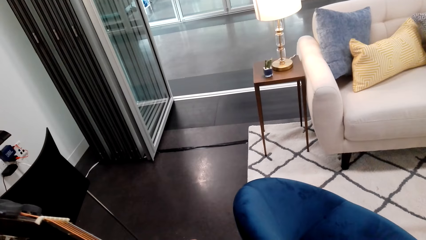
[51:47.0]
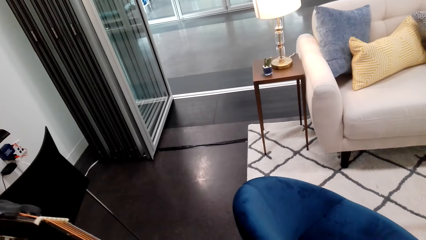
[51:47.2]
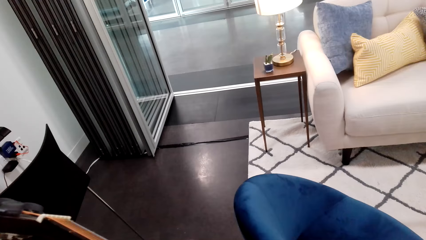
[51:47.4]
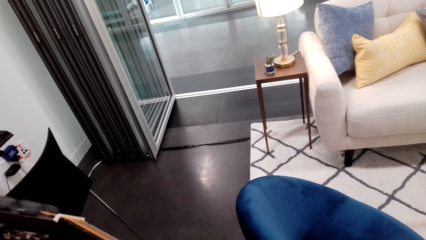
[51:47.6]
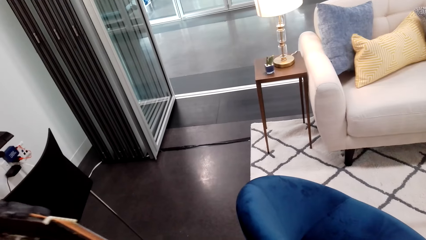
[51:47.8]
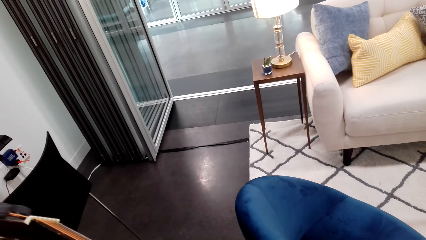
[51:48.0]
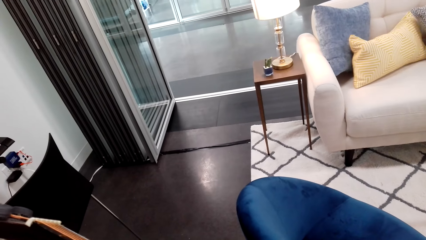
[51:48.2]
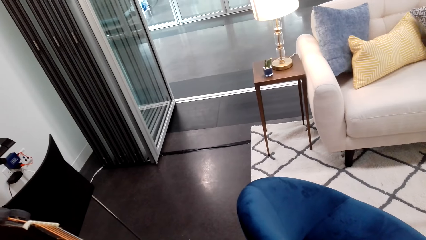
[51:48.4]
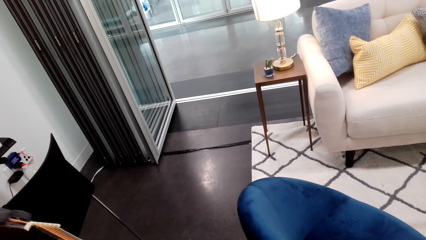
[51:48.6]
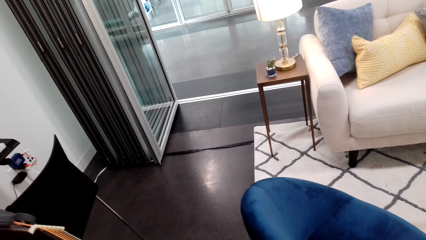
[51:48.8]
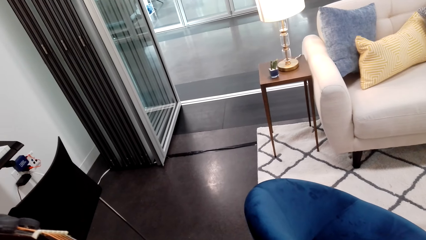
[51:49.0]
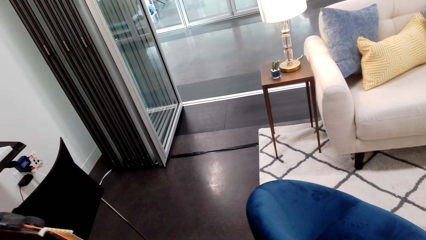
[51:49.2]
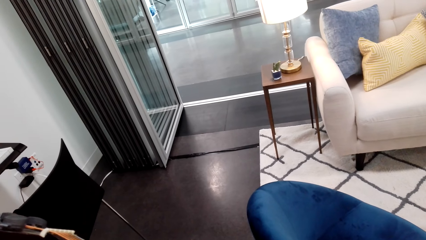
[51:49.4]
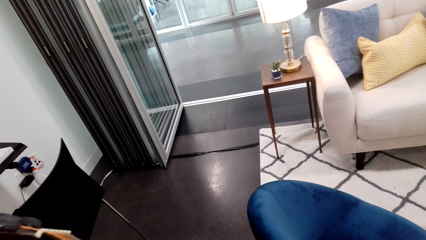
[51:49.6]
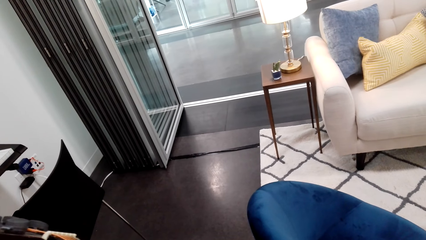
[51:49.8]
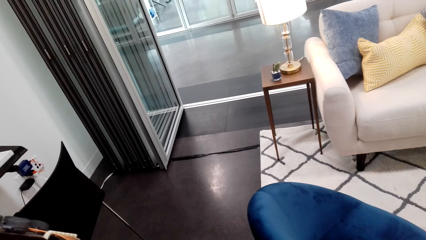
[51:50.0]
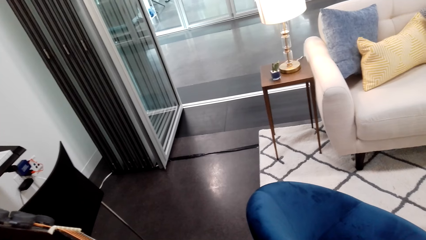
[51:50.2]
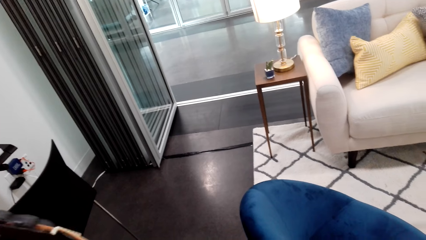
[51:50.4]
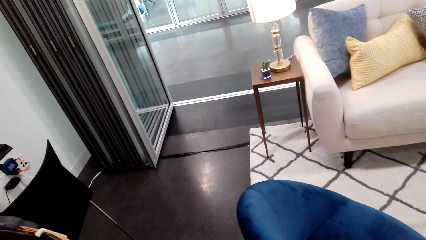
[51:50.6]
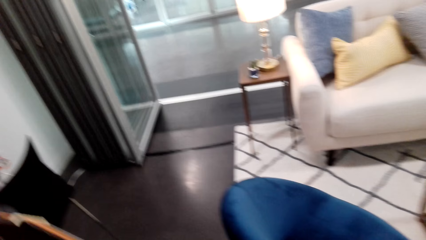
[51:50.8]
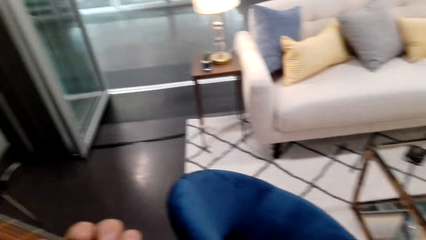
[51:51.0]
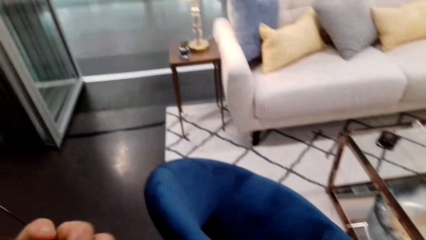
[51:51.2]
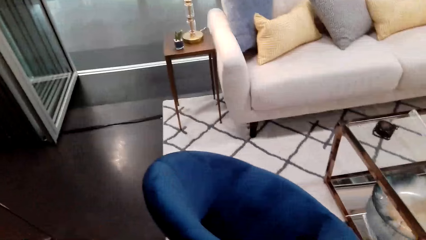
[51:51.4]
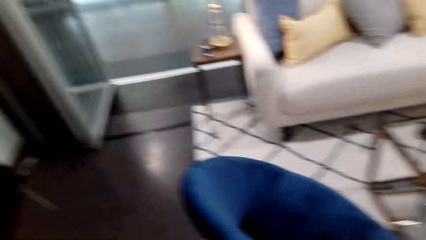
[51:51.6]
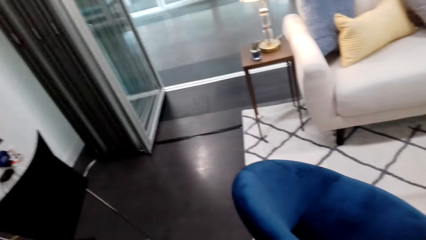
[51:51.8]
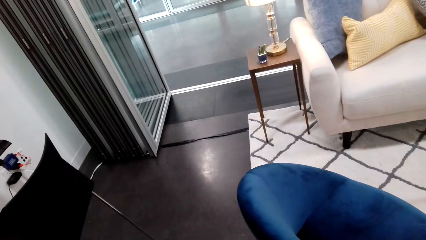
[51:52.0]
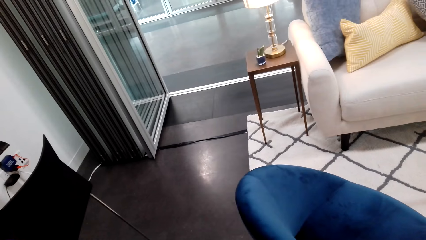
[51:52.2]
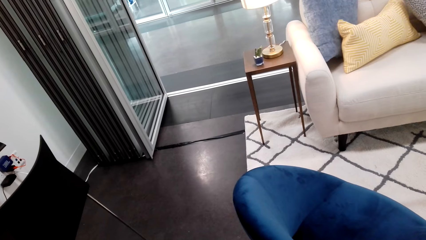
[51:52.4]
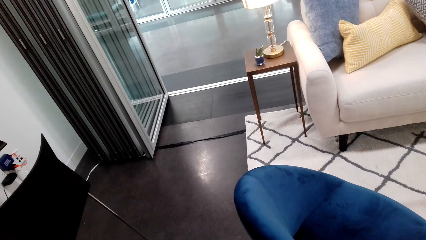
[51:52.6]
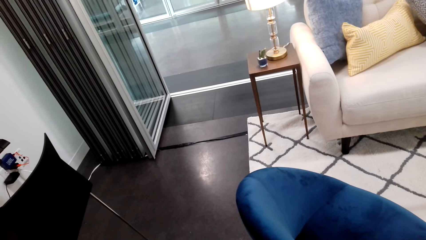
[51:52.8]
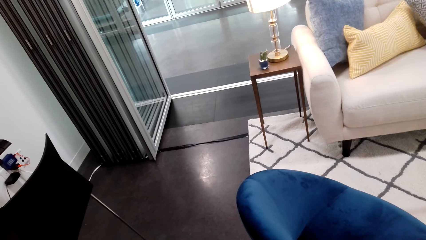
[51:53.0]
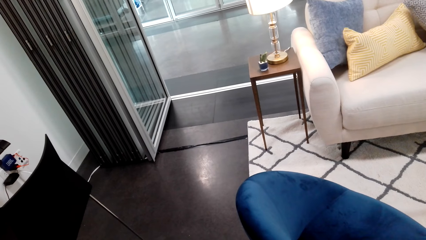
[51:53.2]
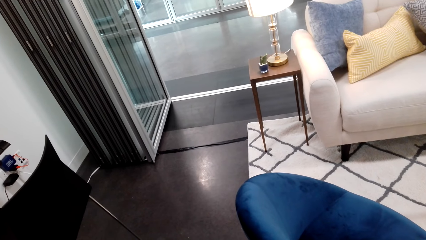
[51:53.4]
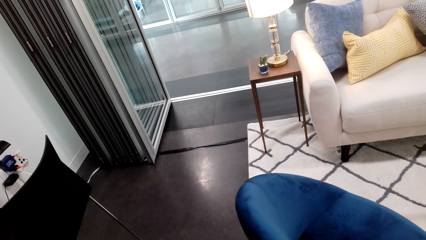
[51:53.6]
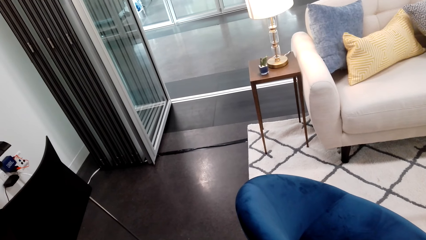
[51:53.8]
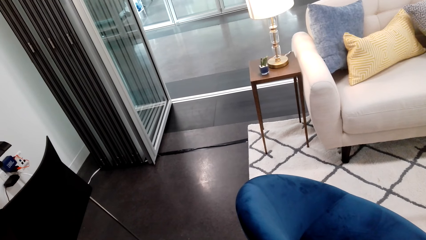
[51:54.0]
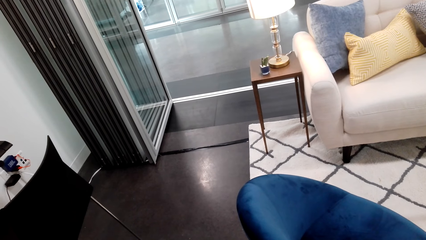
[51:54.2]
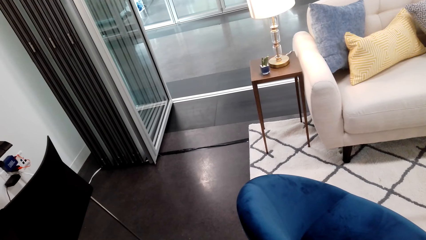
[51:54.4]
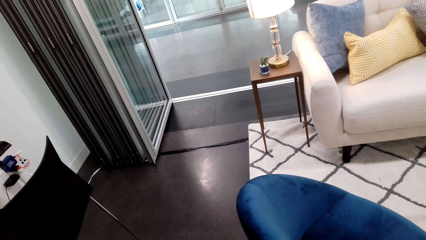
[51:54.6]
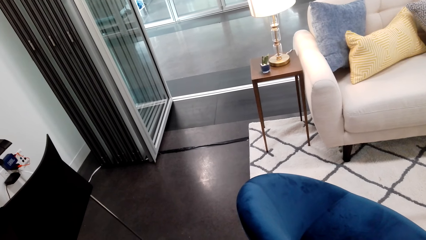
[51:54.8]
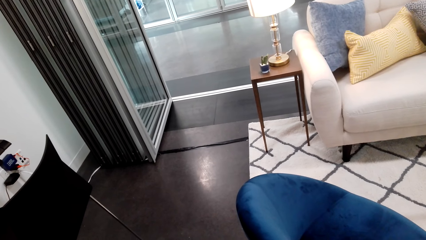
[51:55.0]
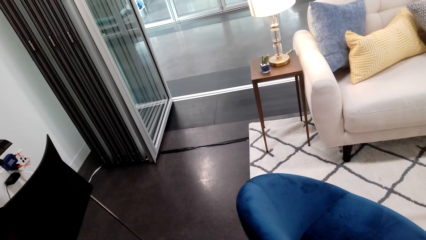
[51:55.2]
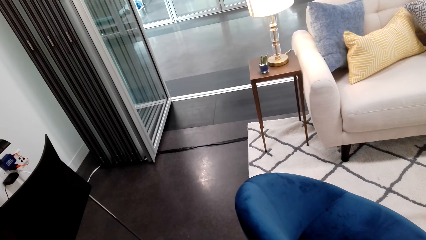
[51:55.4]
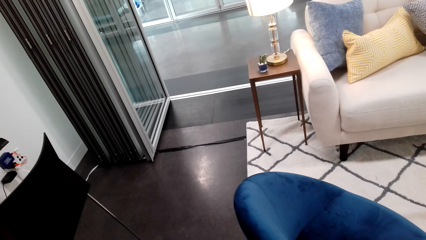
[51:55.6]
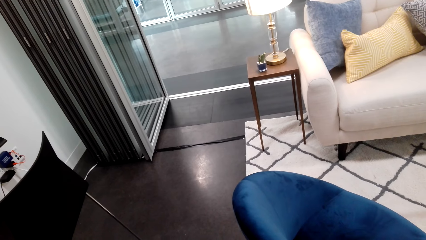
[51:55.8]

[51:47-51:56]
The camera wearer plays the guitar.

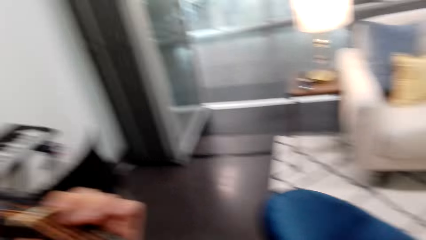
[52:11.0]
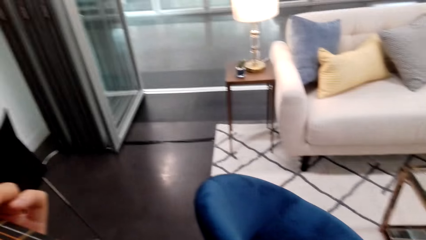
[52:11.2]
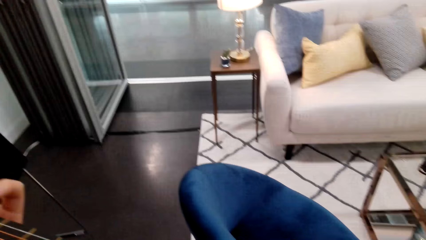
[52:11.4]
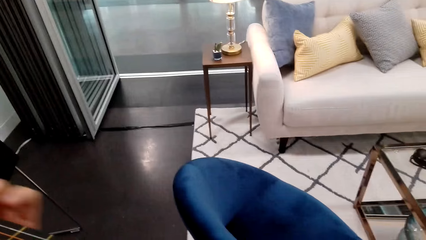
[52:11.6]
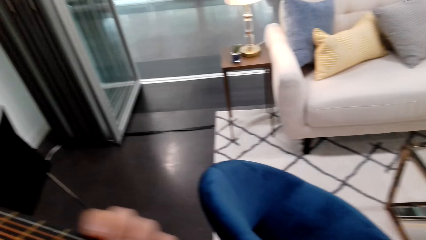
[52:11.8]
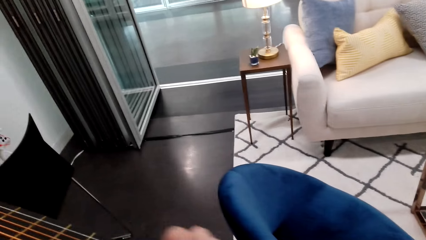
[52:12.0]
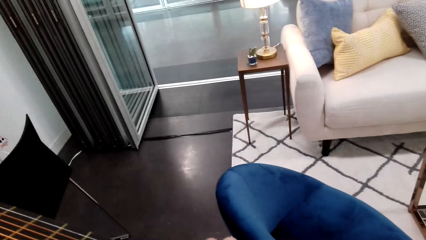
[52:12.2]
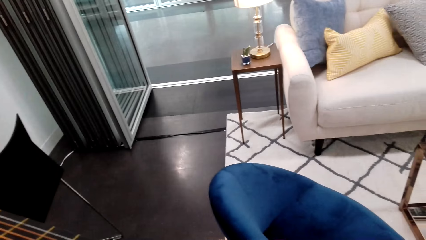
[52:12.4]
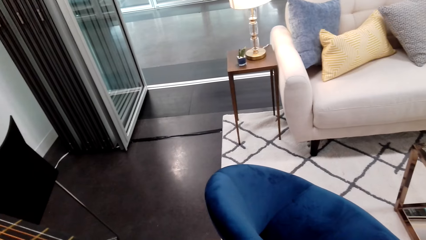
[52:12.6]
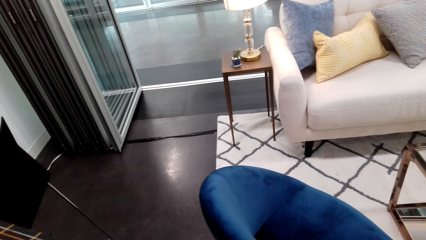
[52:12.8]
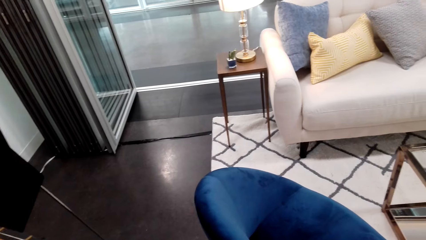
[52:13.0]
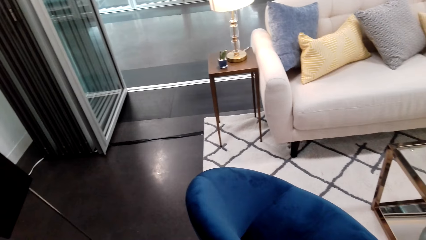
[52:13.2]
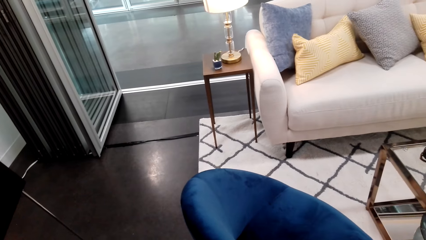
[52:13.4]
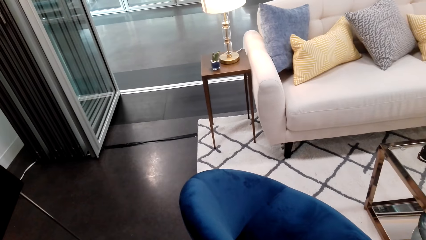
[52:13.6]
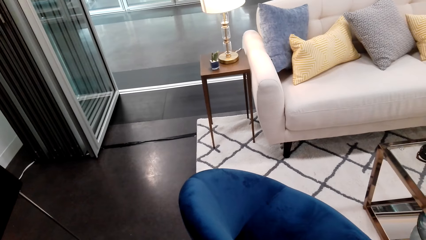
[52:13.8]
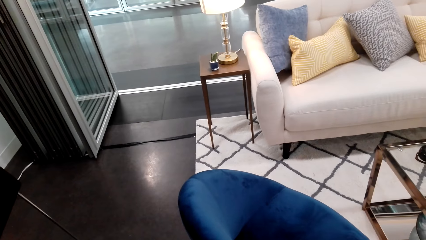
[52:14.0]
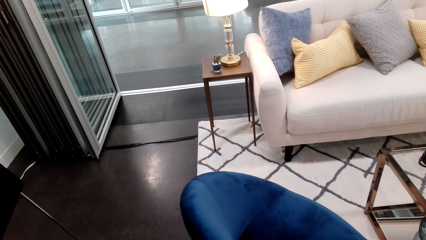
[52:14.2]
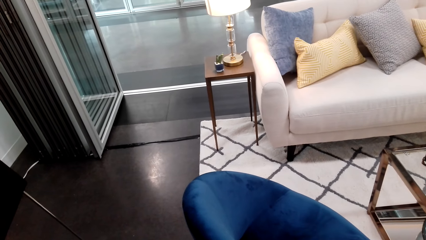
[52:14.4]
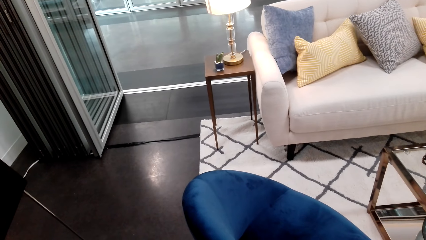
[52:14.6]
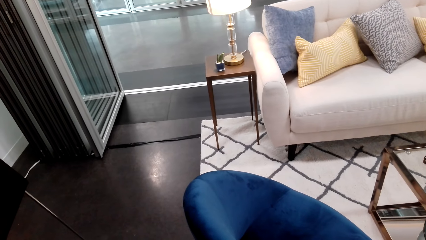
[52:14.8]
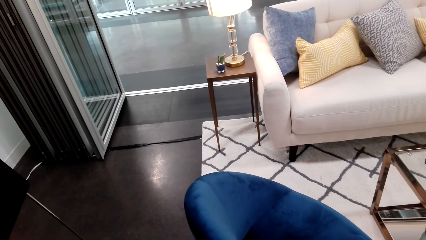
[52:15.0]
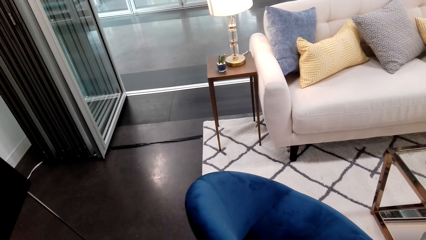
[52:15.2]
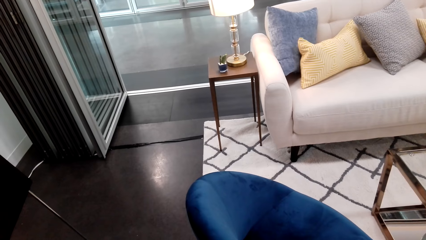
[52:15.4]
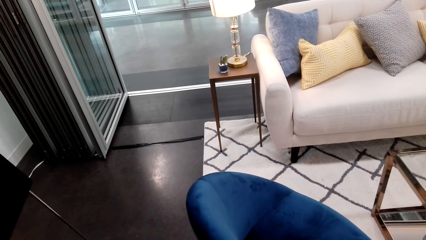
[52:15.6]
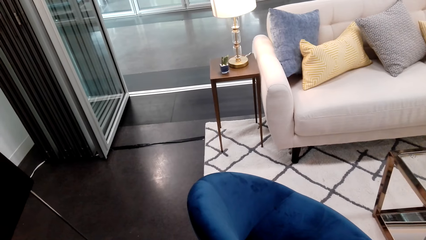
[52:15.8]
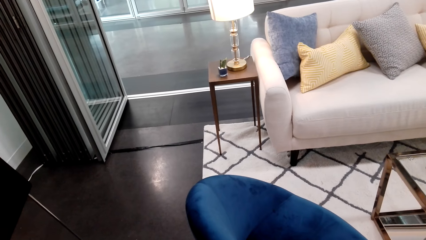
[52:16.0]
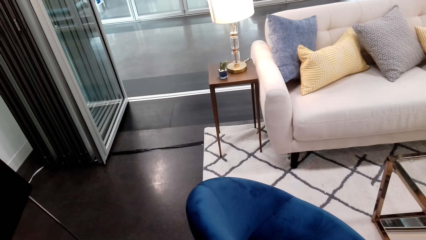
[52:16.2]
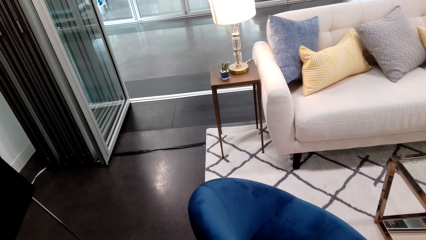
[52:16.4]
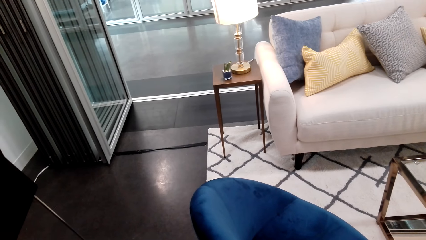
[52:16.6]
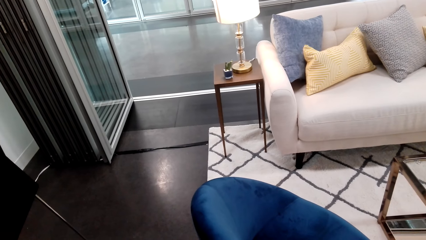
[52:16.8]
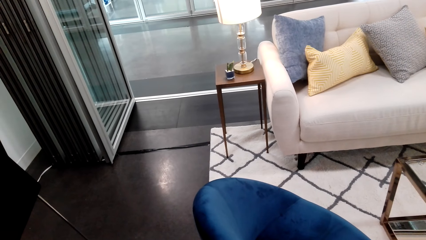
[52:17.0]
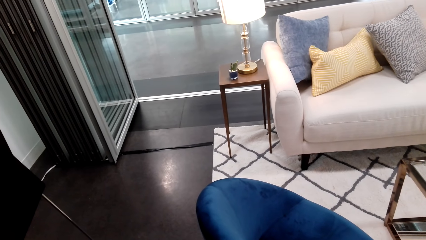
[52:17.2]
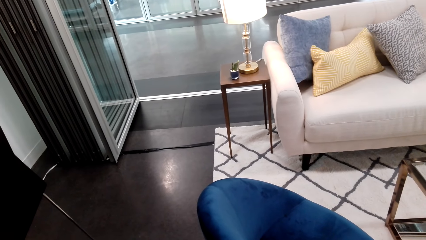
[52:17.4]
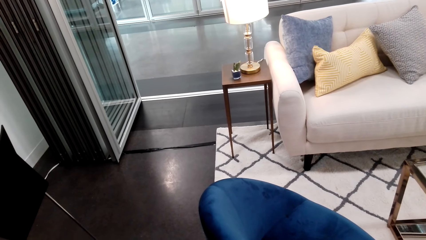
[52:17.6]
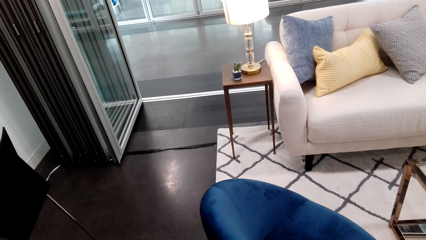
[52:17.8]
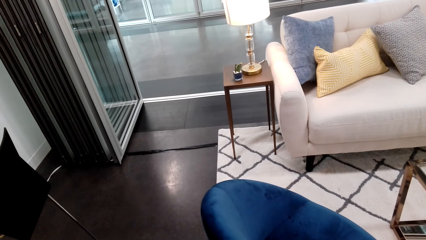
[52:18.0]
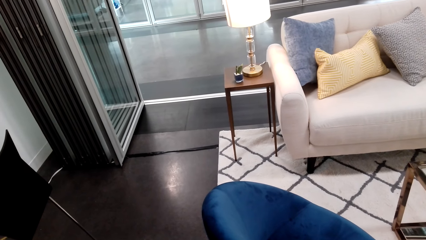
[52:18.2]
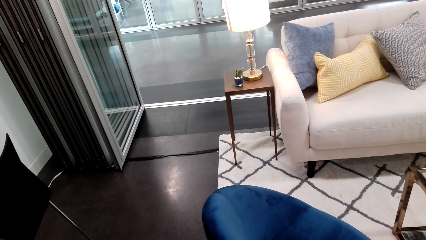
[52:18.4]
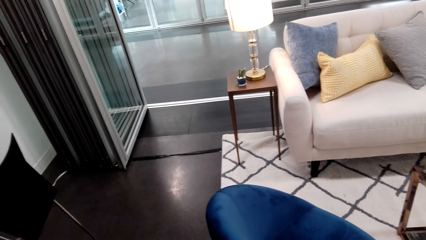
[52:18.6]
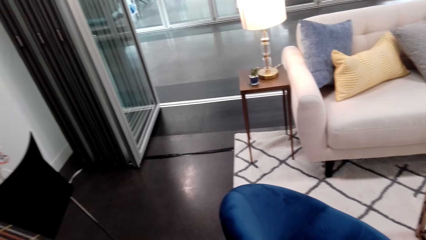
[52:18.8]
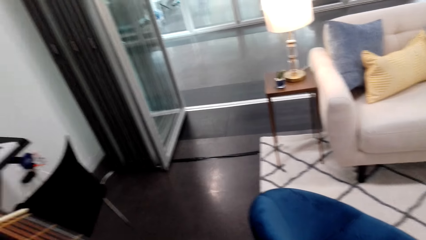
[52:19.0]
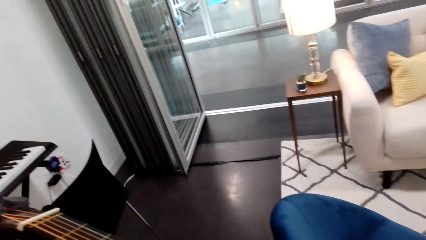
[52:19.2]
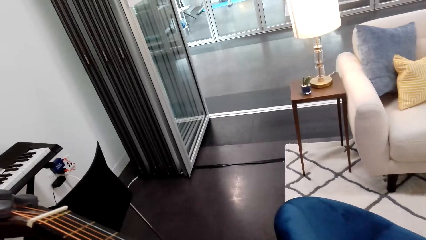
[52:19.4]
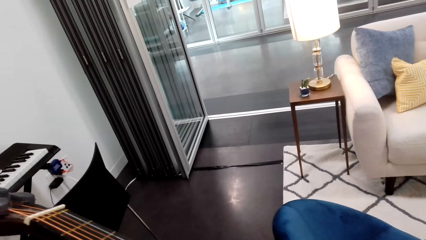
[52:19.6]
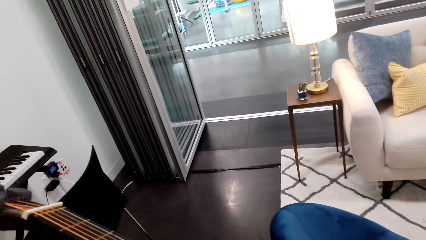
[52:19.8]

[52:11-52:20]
The camera wearer looks around.
